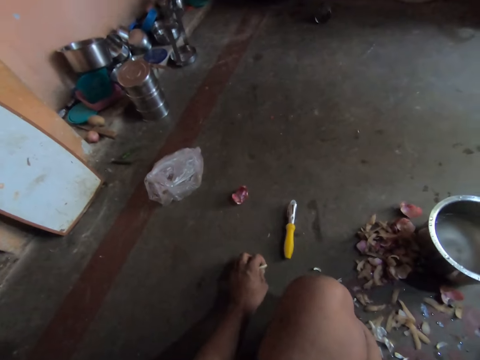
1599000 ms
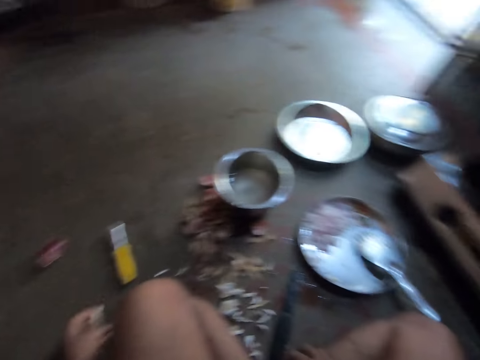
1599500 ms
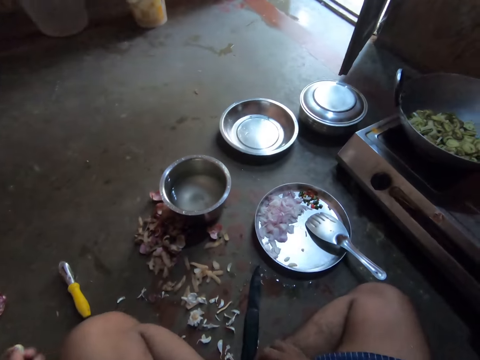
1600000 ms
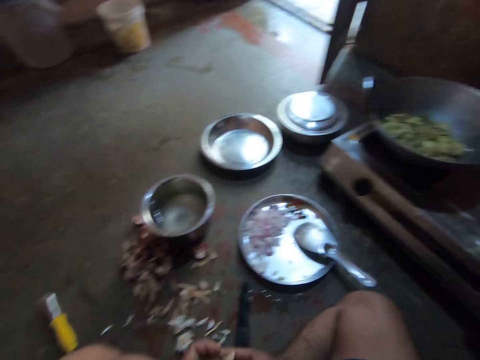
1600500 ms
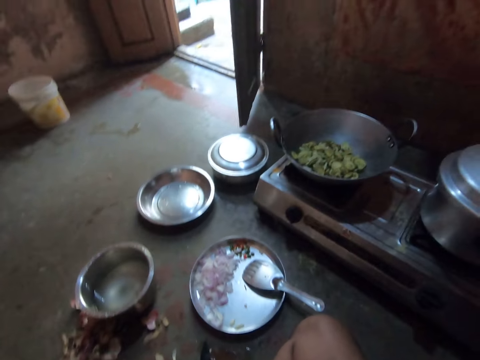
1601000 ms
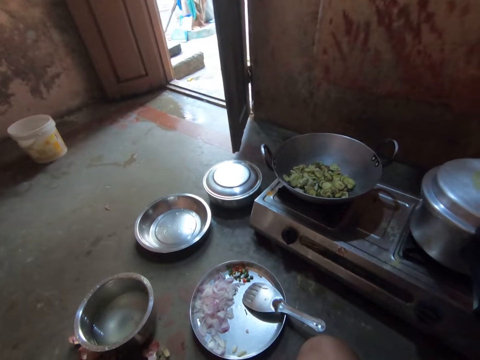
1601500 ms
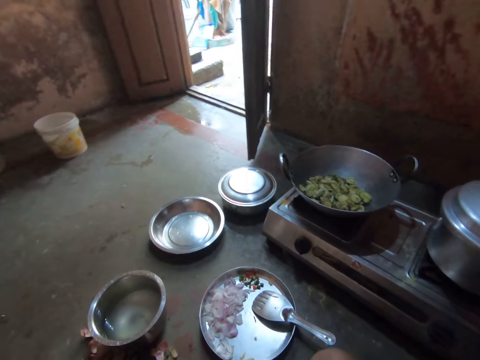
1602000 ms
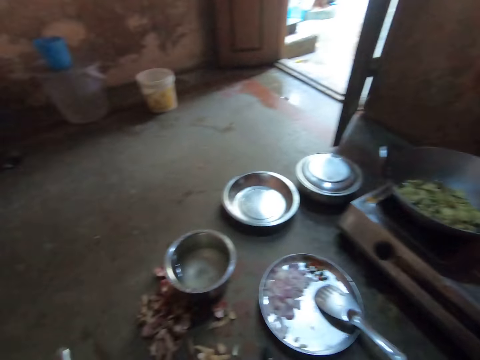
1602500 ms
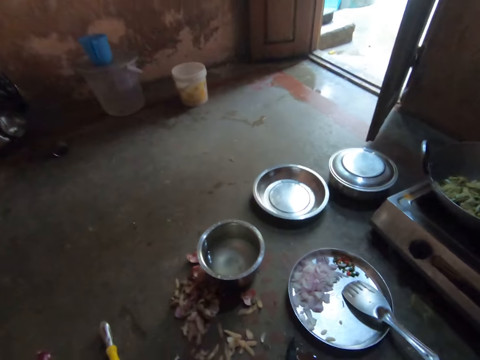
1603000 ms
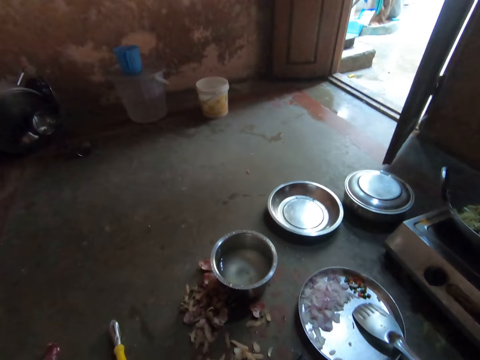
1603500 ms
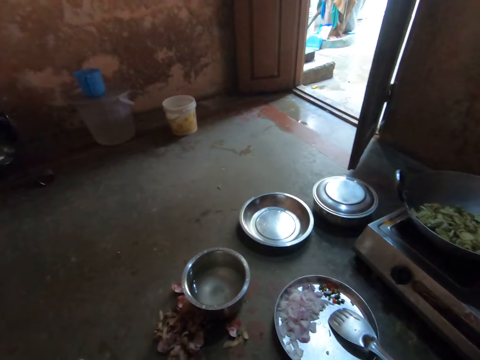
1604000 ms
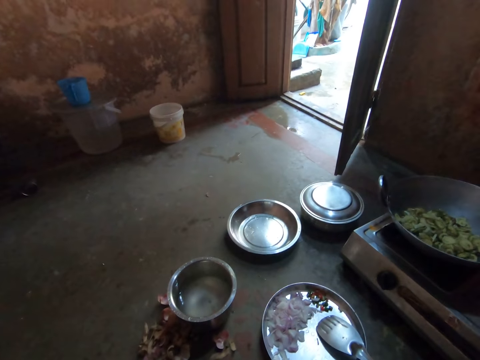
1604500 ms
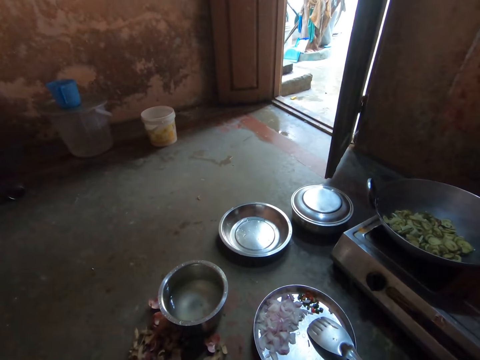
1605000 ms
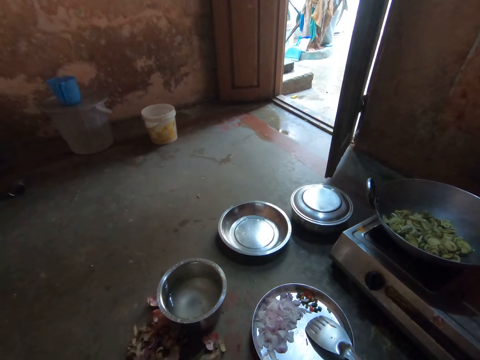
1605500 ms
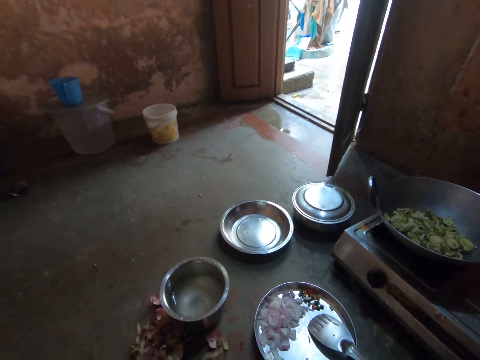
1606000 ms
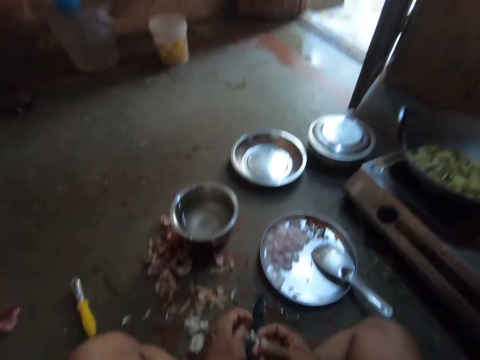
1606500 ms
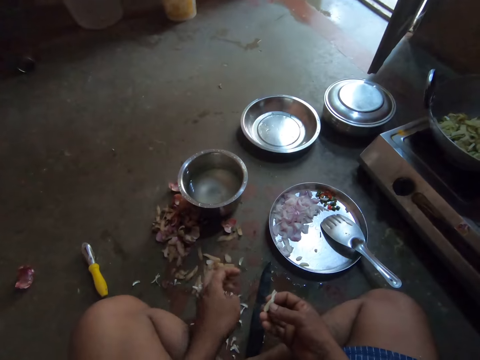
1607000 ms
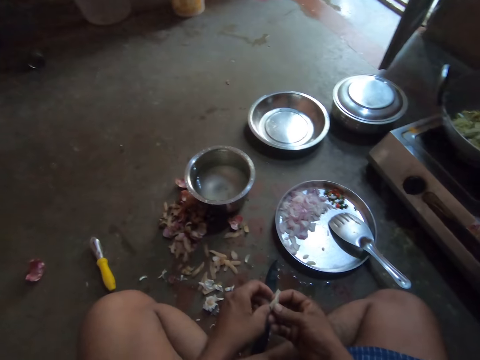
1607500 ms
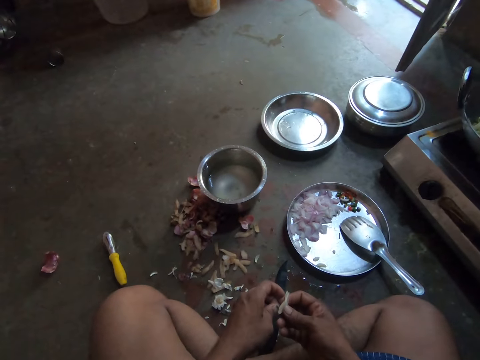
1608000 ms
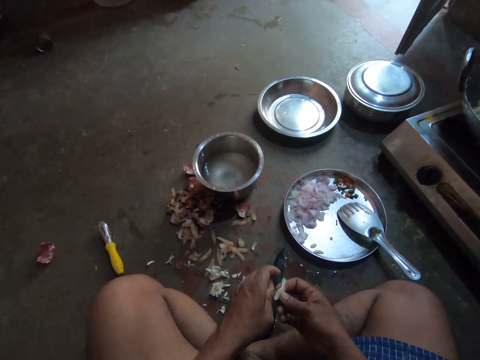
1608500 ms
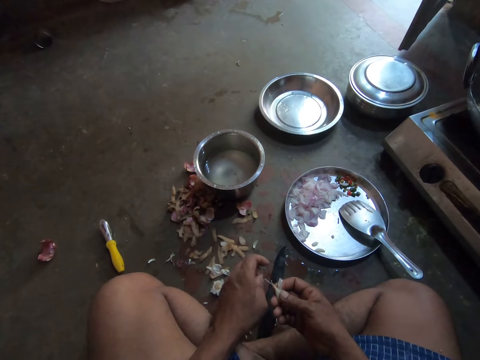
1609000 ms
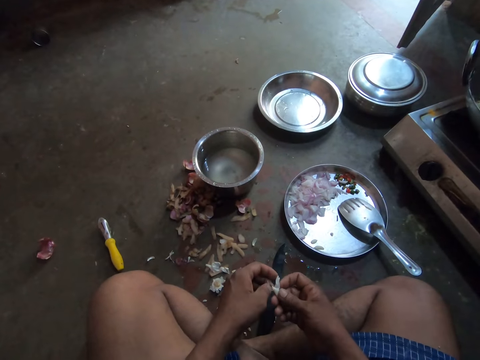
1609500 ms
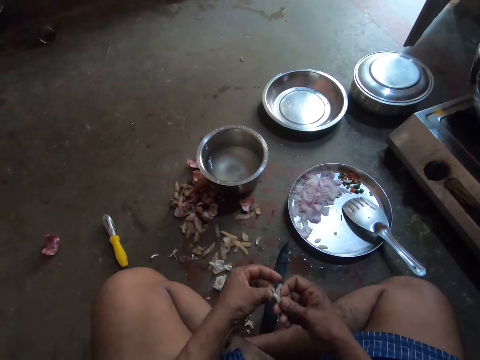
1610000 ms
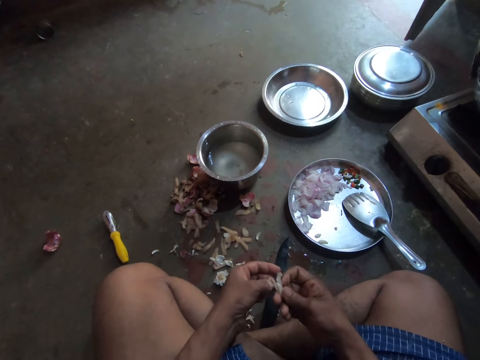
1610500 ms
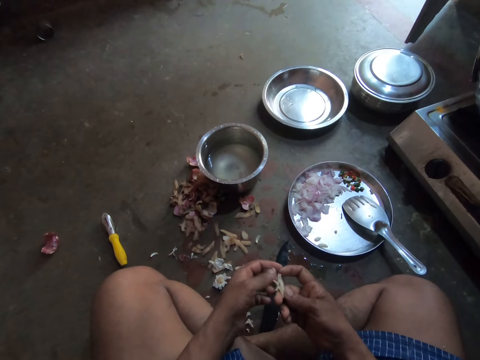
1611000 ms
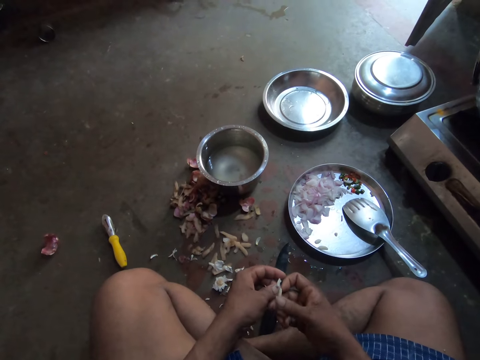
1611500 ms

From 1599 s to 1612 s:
The camera wearer picks up the other garlic piece. They stare at the deep frying pan. They throw the peel on the floor. They peel the garlic piece skin.

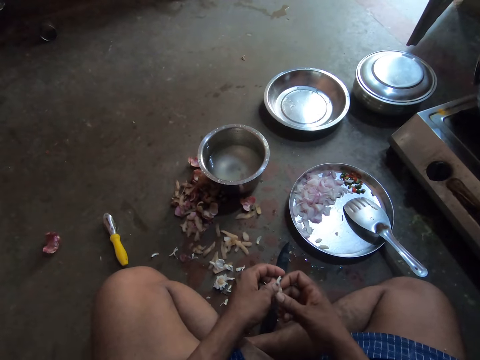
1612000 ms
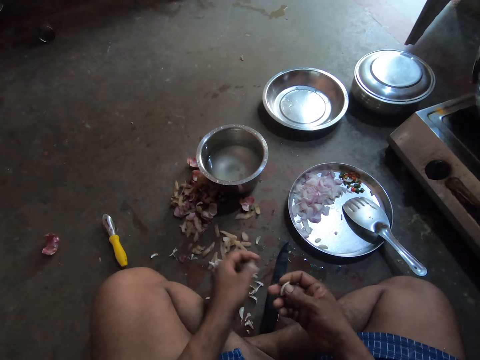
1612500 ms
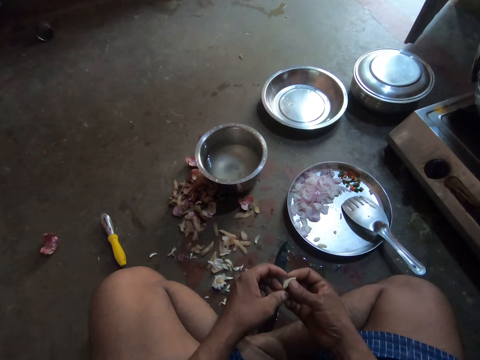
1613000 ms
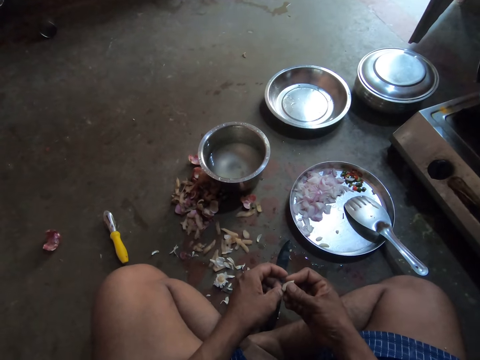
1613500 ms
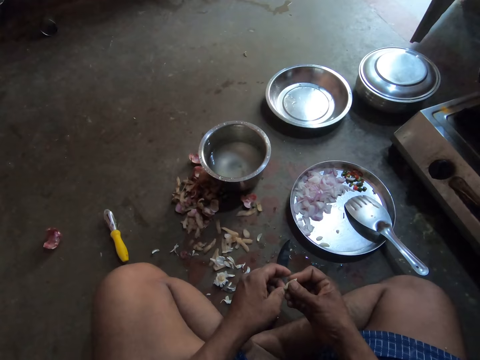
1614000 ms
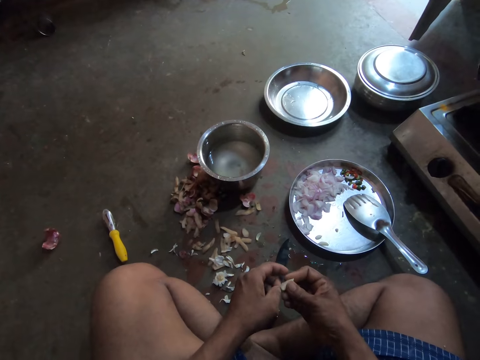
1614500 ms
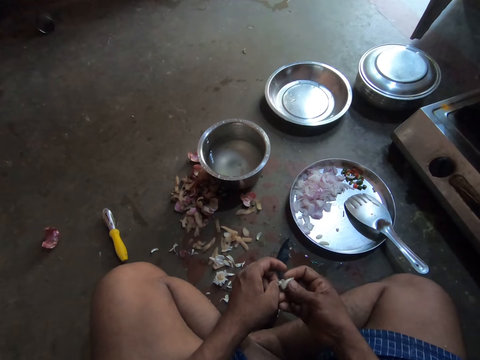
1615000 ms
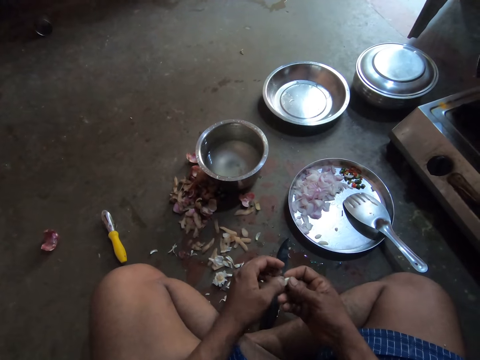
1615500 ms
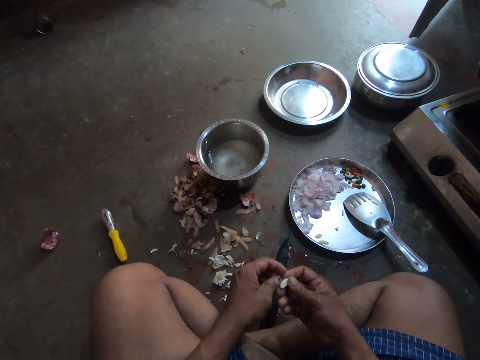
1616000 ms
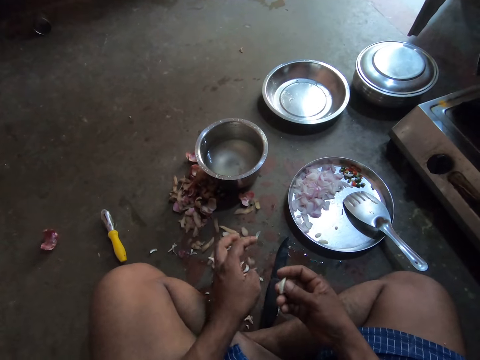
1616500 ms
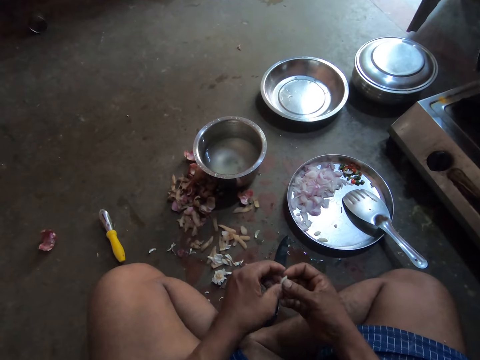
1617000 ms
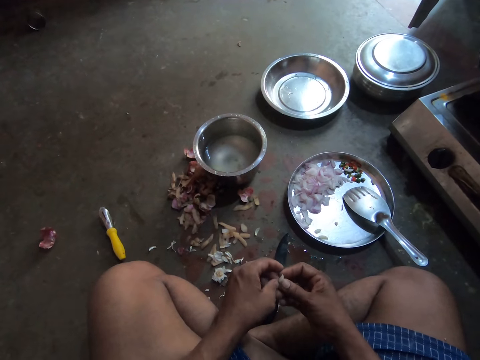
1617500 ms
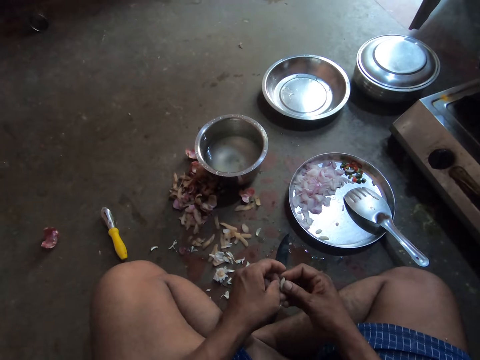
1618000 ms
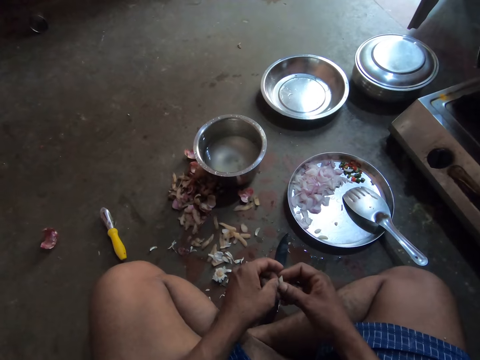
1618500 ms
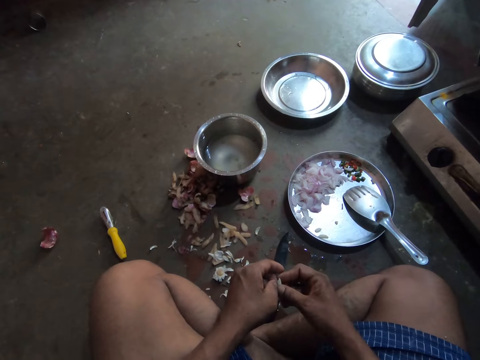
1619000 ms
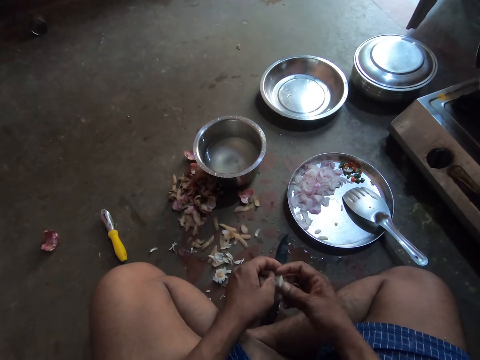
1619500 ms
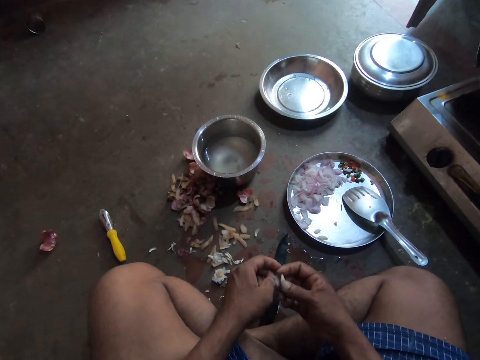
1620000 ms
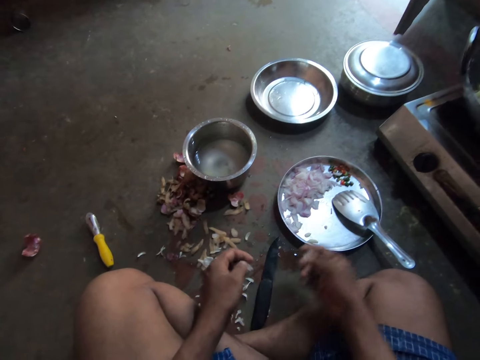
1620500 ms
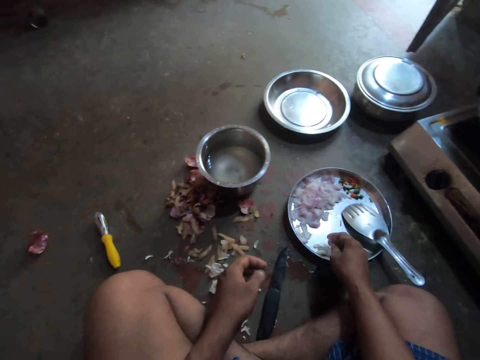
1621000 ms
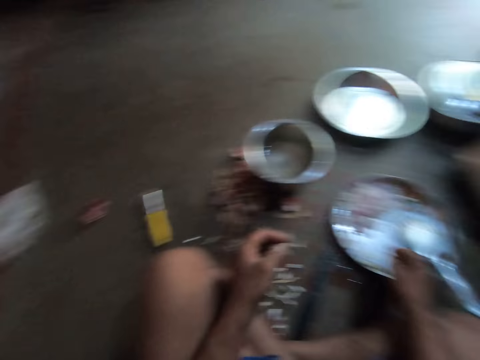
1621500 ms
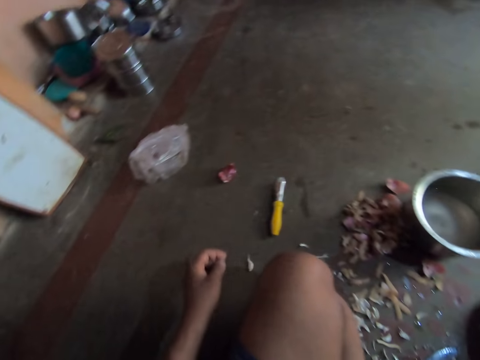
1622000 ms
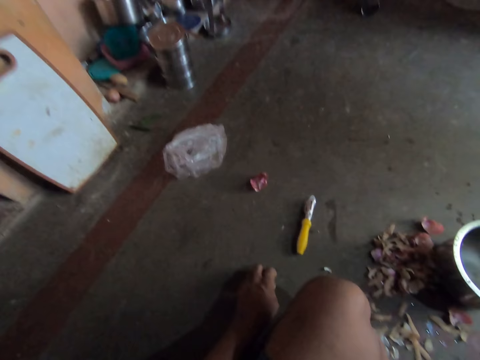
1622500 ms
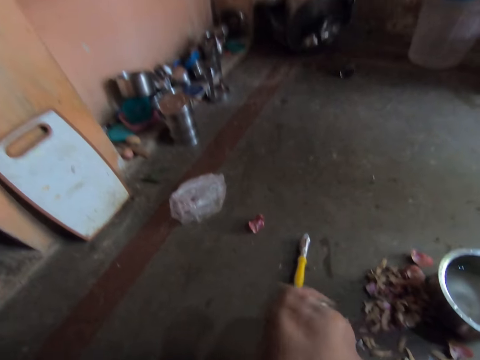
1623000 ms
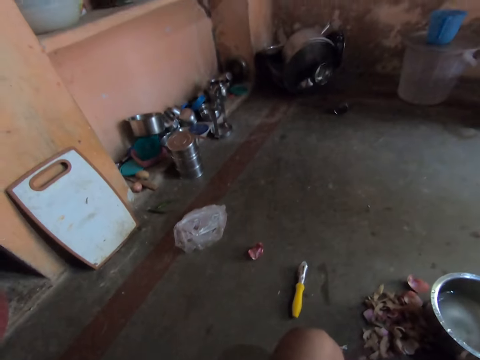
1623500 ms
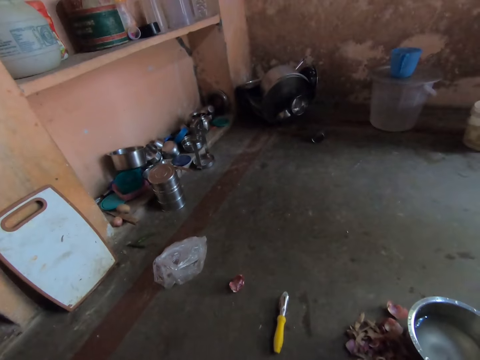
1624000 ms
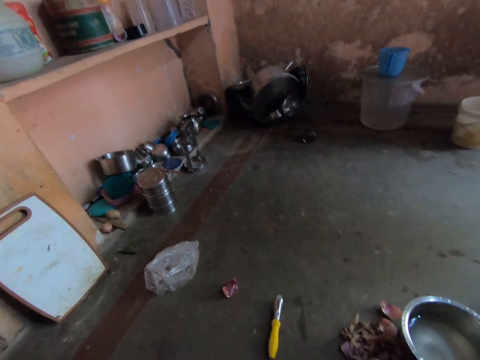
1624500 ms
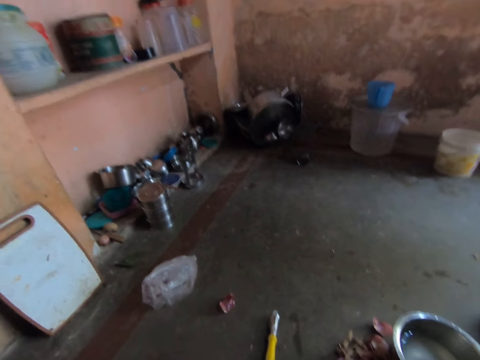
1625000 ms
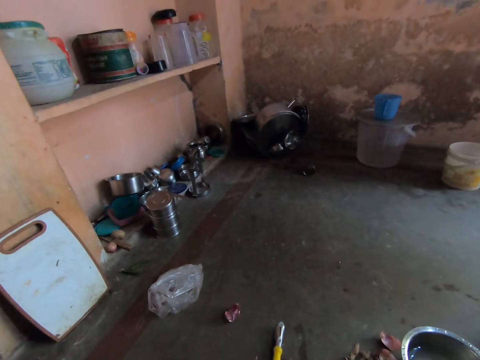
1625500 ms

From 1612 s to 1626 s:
The camera wearer places the garlic pieces on the round tray. They pick up the other garlic piece. They stare at the floor.
